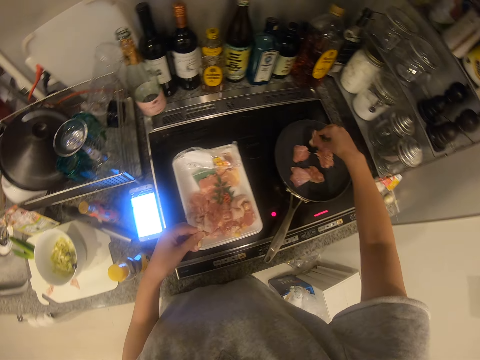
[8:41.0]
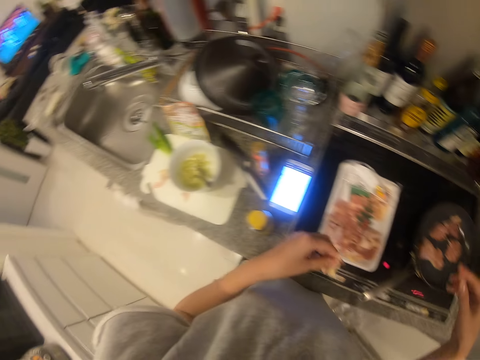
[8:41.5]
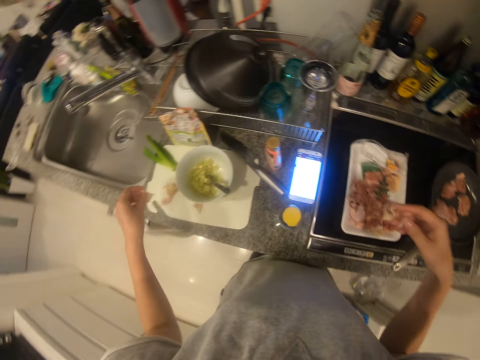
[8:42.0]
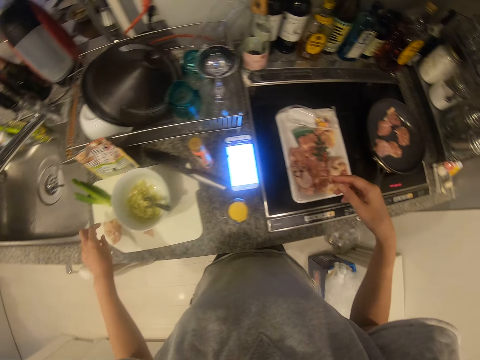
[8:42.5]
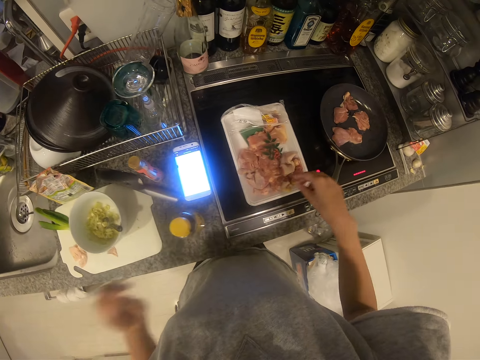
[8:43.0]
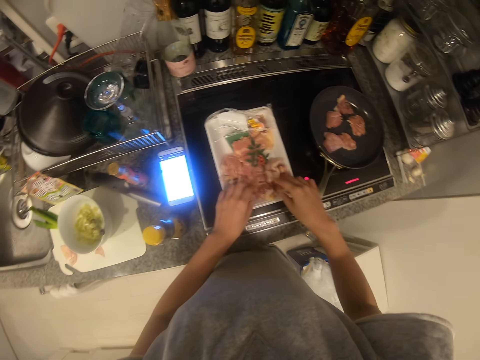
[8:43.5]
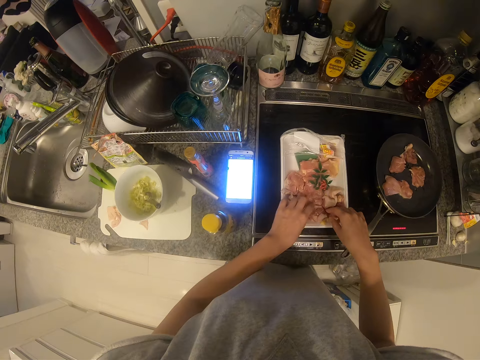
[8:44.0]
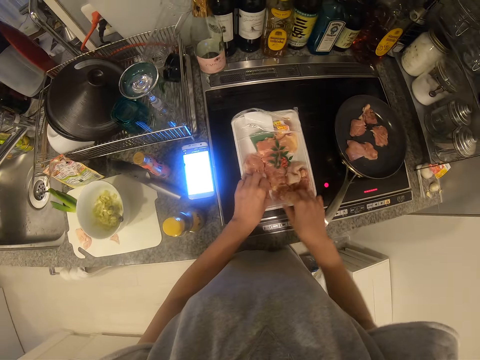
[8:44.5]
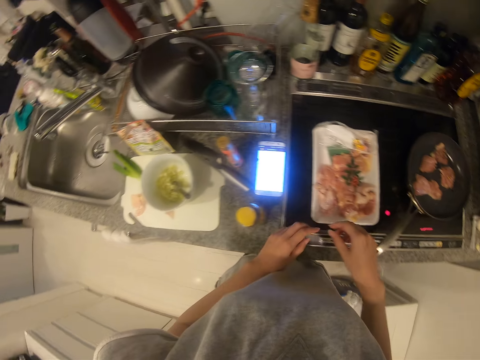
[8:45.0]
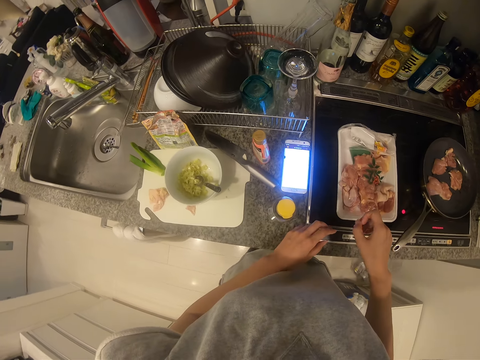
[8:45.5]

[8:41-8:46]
The camera wearer drops the meat in the pan. They drop the unwanted part of the meat on the tray or chopping board. They touch the meats with both hands. They pick the meat.

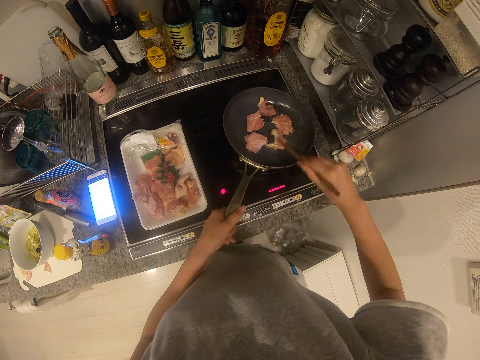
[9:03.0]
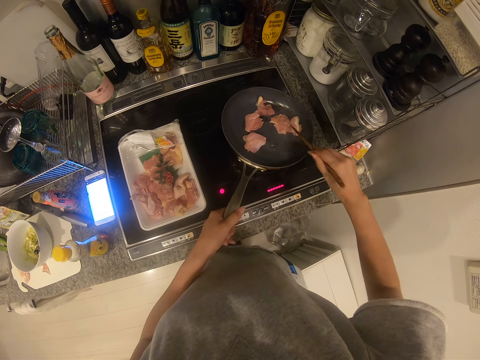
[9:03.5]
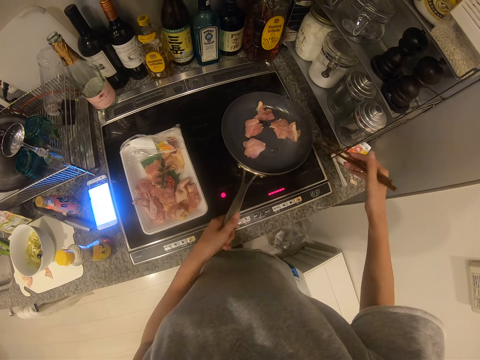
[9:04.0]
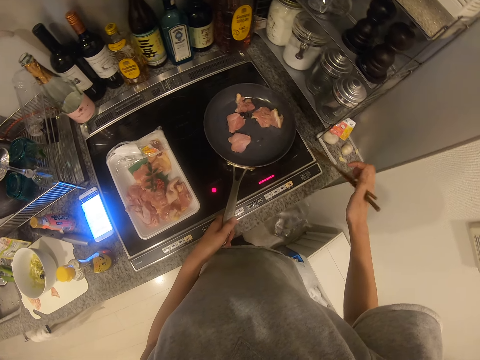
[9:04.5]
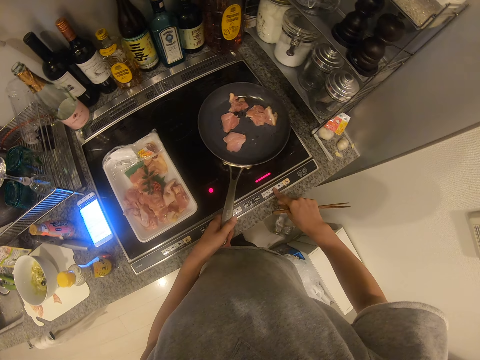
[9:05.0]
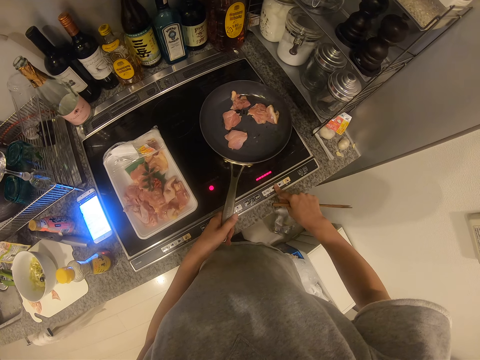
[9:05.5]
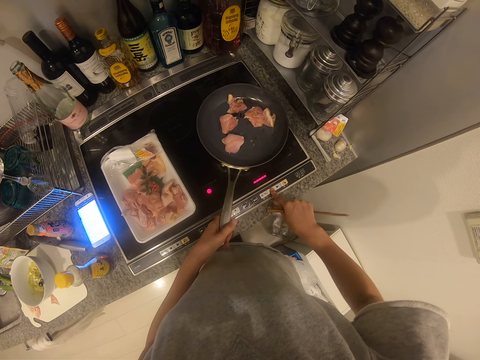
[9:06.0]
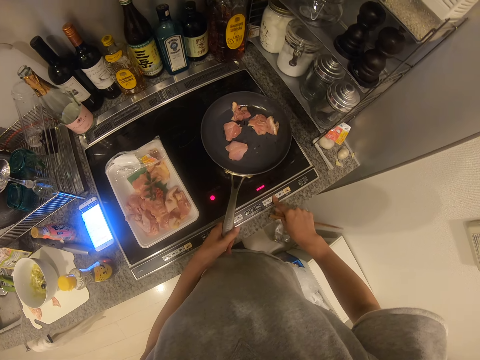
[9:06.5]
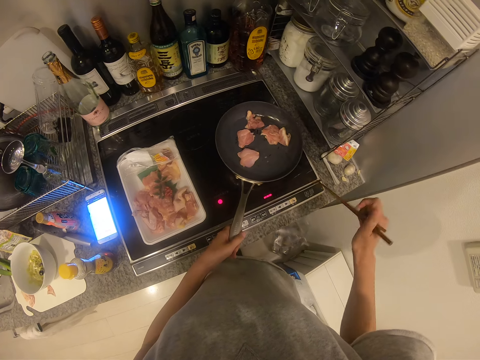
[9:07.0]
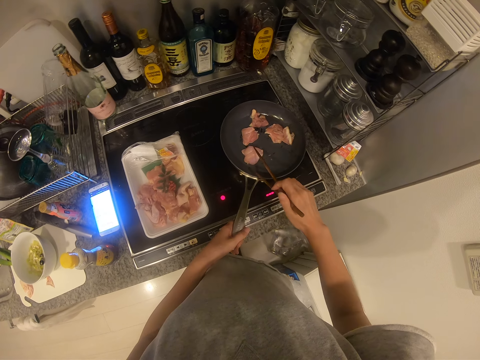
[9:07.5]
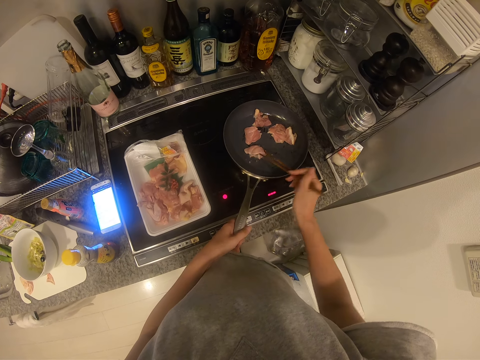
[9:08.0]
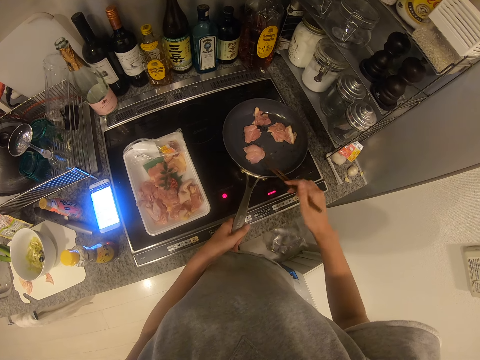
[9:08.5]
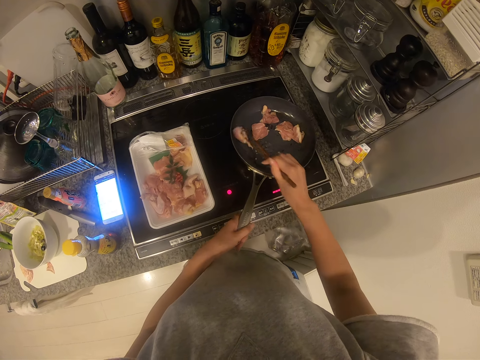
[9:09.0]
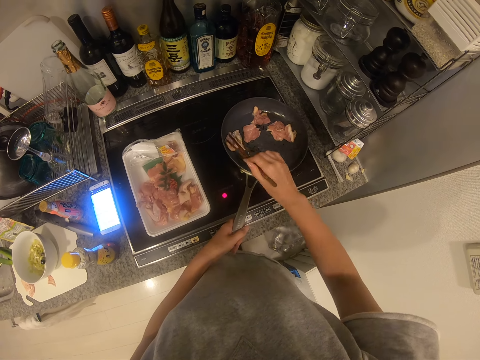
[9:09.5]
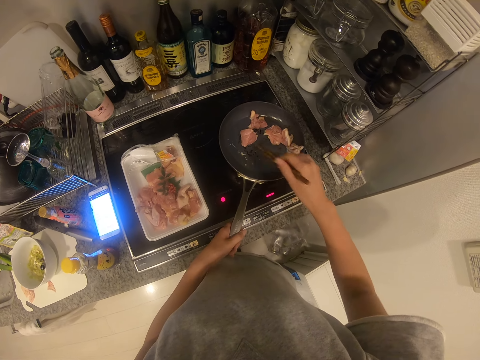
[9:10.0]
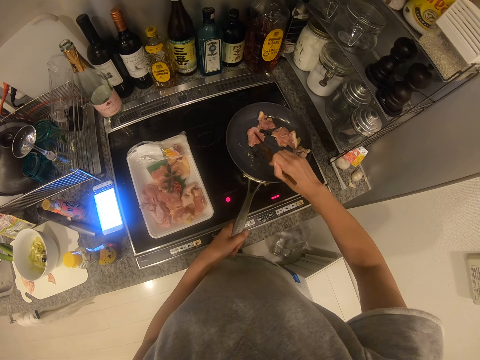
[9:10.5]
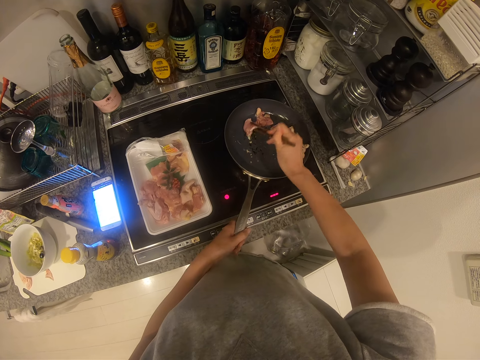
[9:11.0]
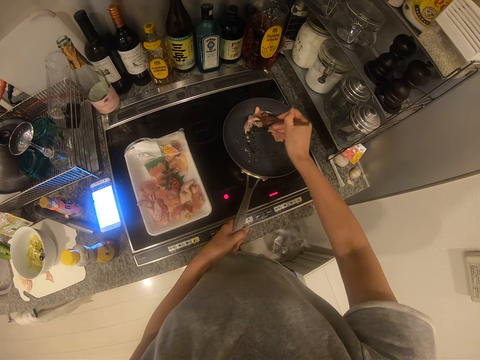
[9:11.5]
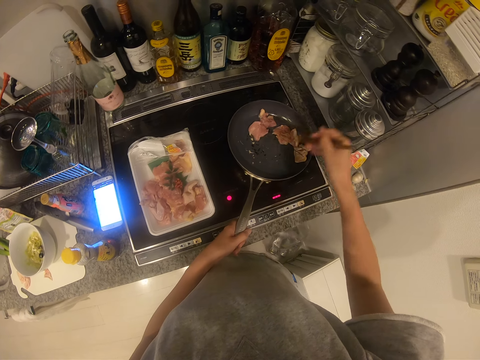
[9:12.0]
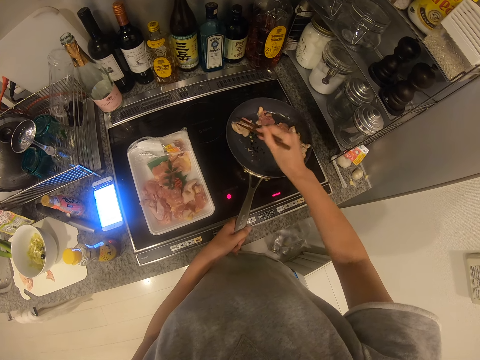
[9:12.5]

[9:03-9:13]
The camera wearer reduces the cooker heat. They turn the meats in the pan with the chopstick.

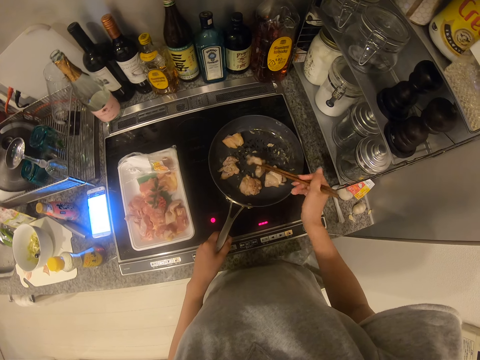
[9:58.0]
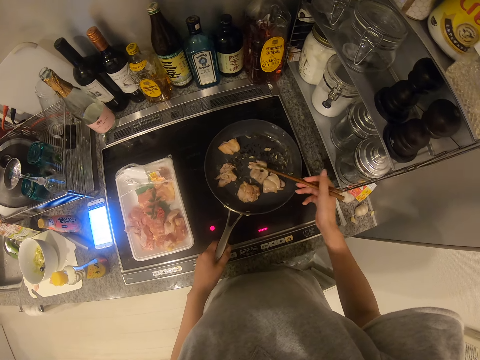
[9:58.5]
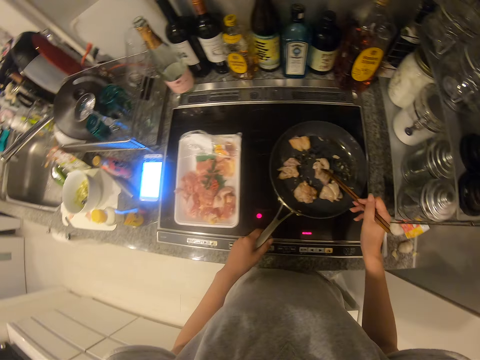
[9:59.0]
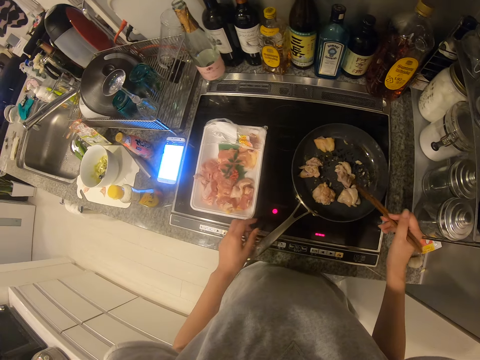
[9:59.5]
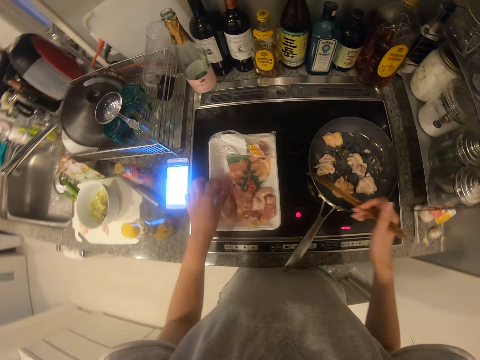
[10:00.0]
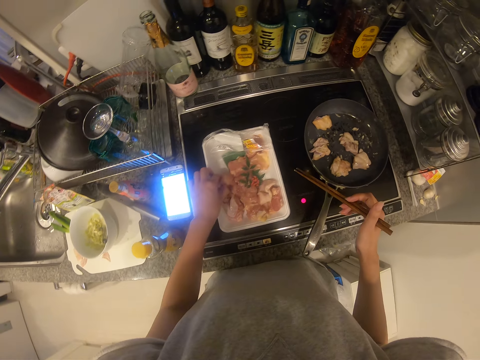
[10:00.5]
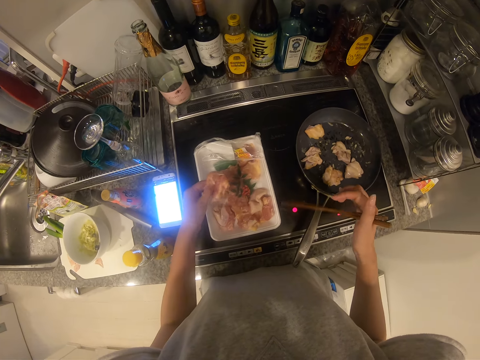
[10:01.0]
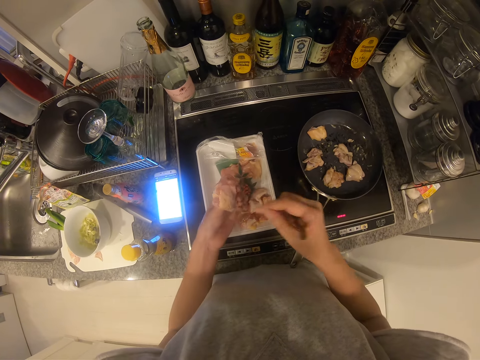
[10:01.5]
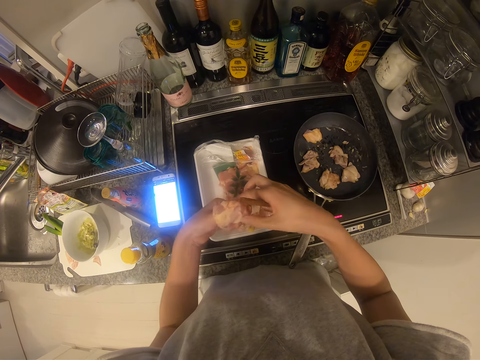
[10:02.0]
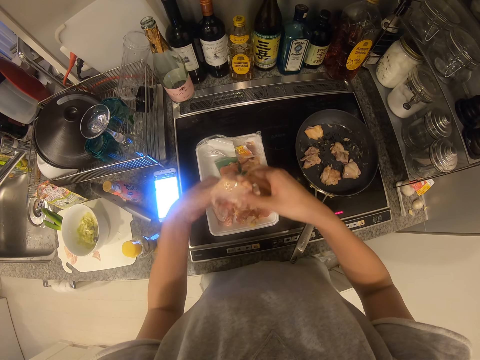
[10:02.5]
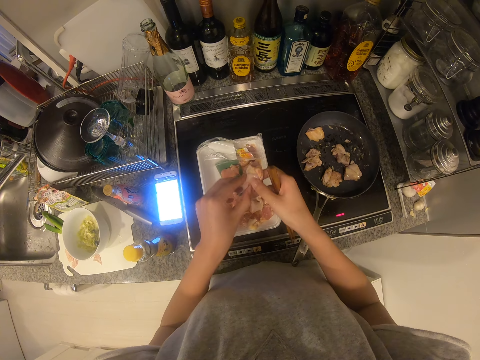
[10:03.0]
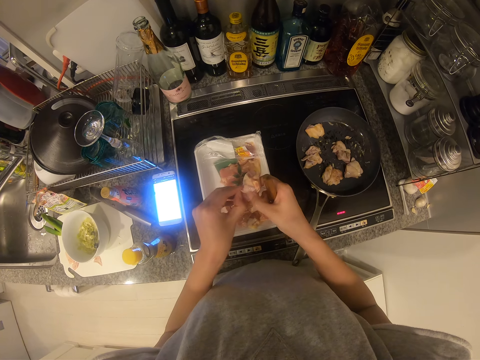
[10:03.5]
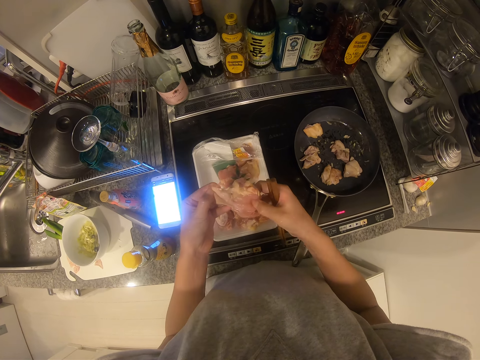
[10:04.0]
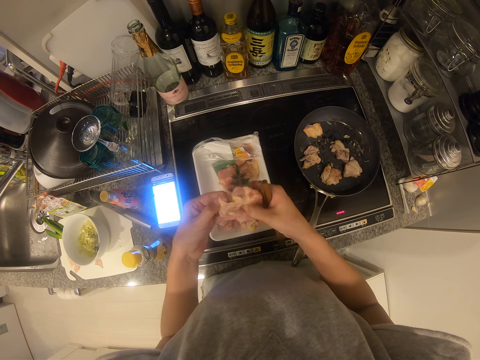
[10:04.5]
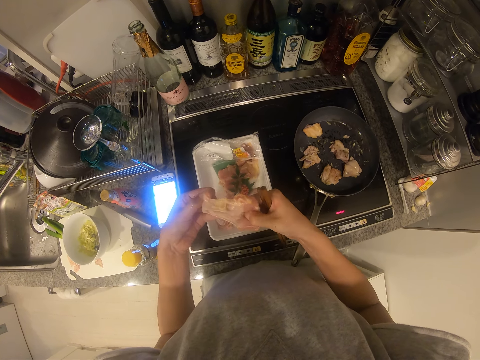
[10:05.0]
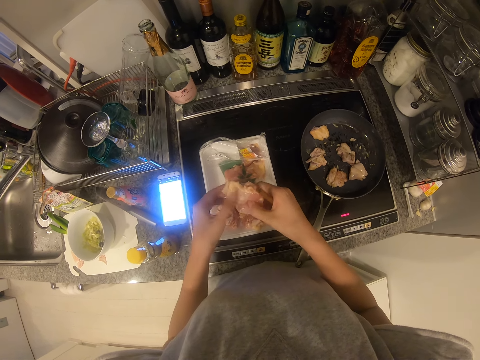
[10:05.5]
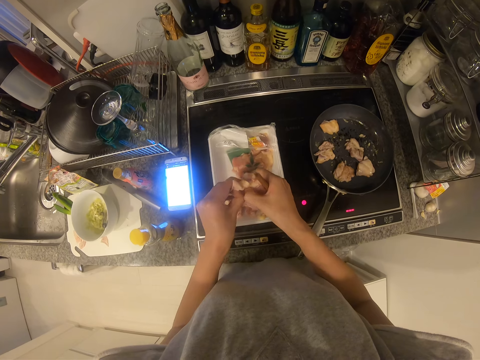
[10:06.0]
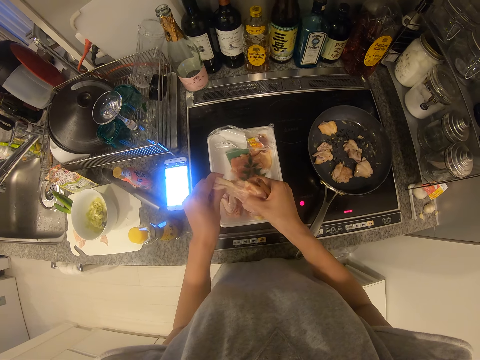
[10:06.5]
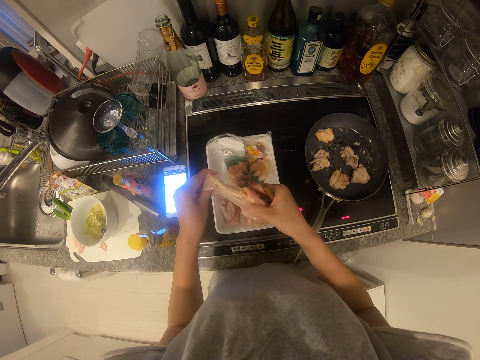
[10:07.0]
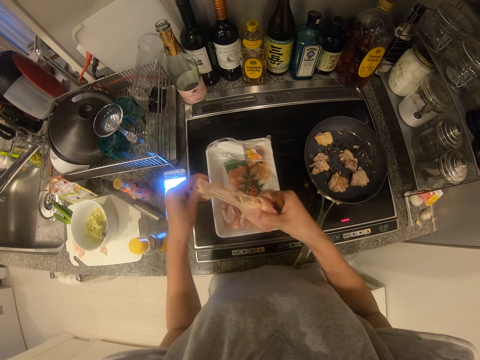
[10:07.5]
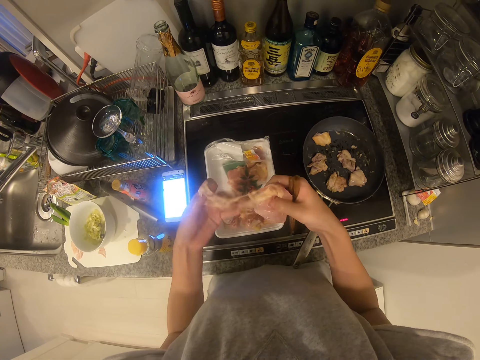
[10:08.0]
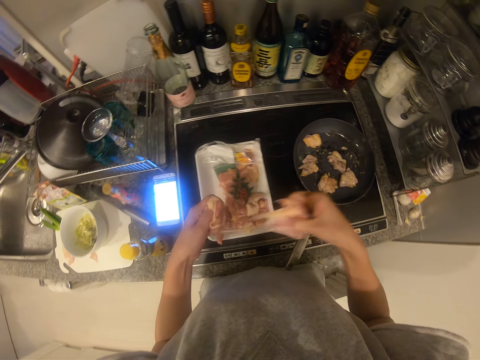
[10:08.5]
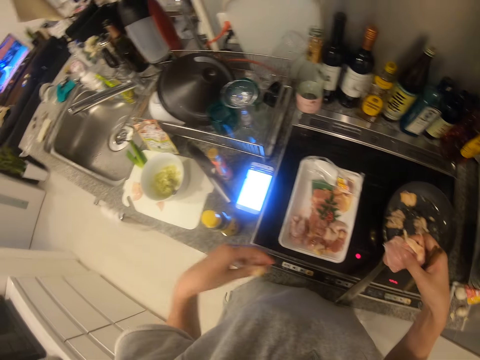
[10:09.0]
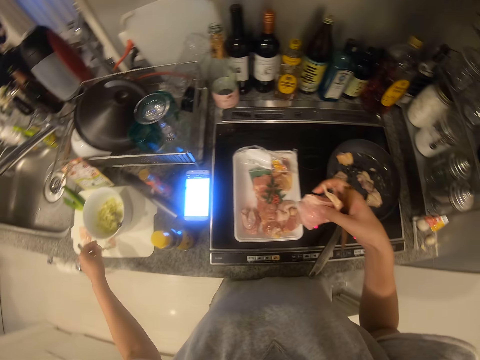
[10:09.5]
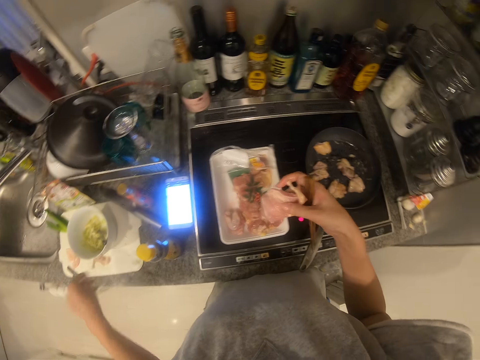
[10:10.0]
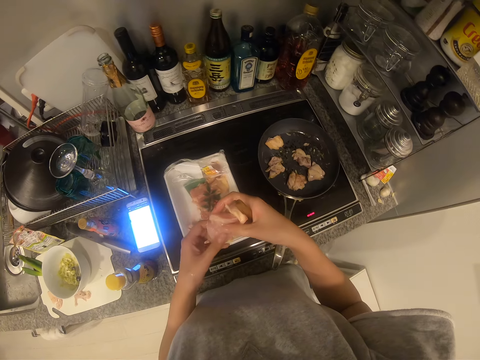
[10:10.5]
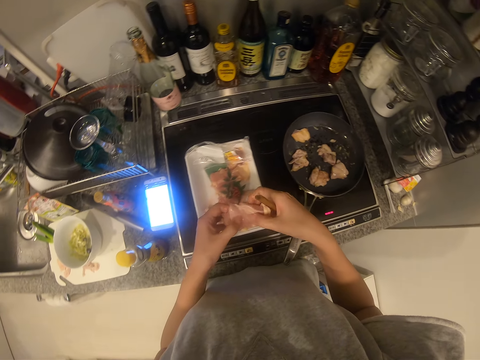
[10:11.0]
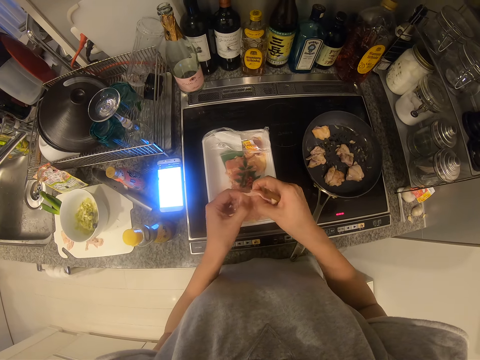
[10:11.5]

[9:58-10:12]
The camera wearer picks a piece of meat with her left hand. She tears an unwanted part of the meat. She straightens it. She cuts it with hands. She drops the unwanted part on the tray. She tears an unwanted part of the meat.
